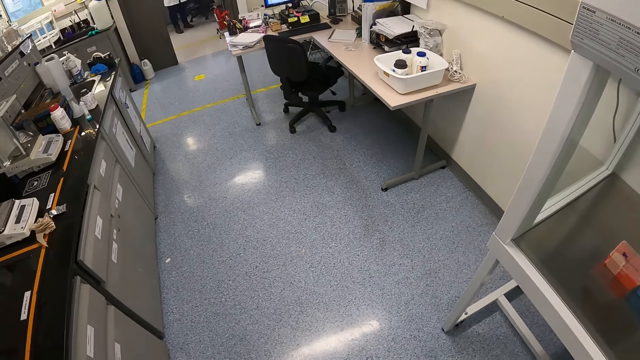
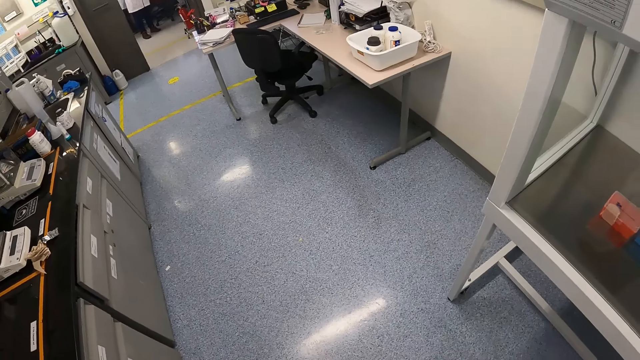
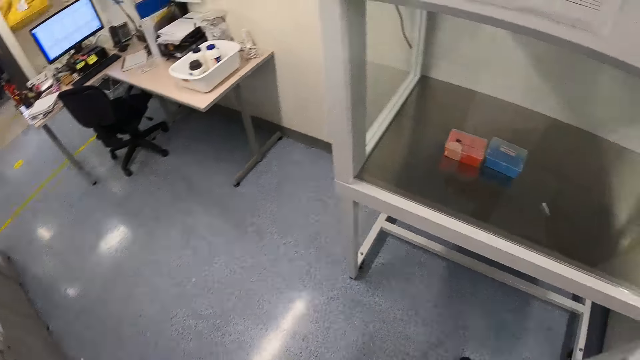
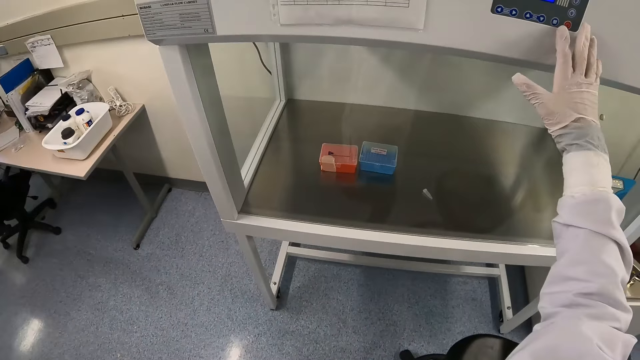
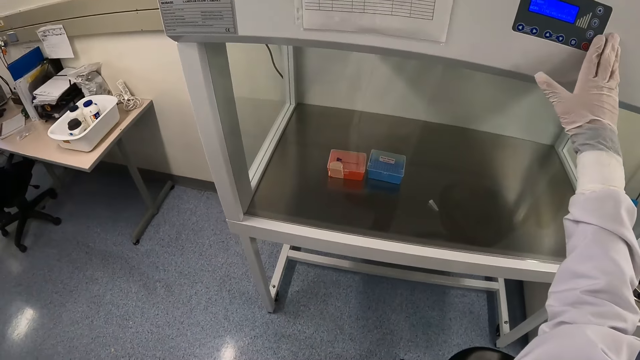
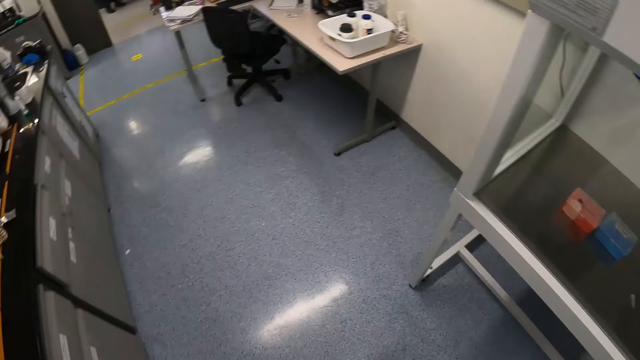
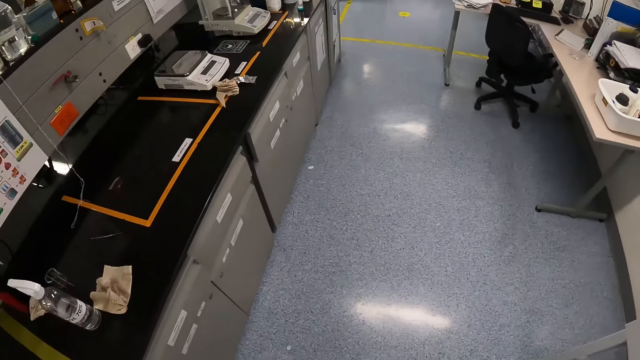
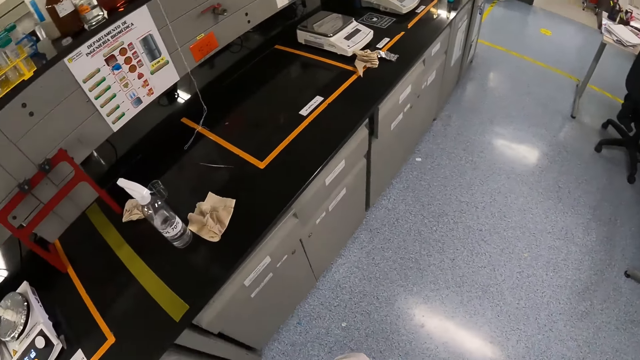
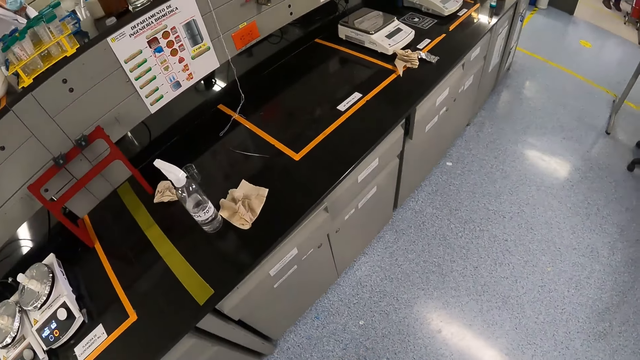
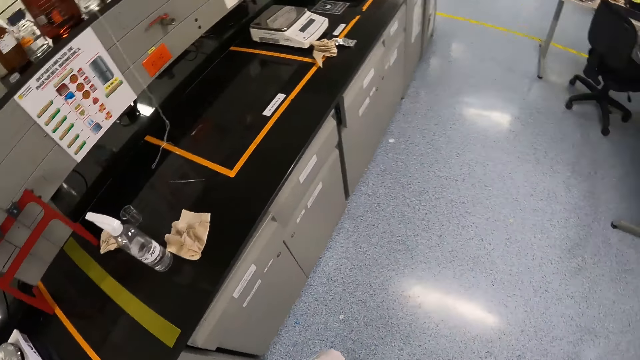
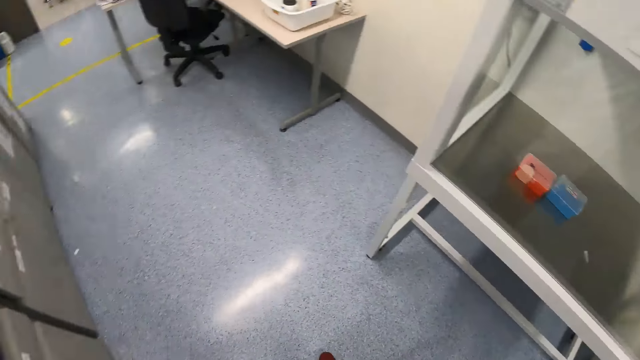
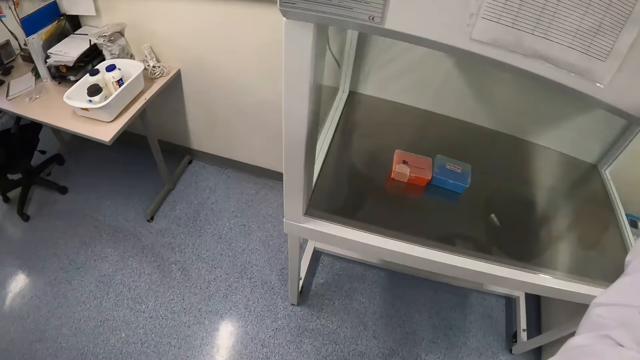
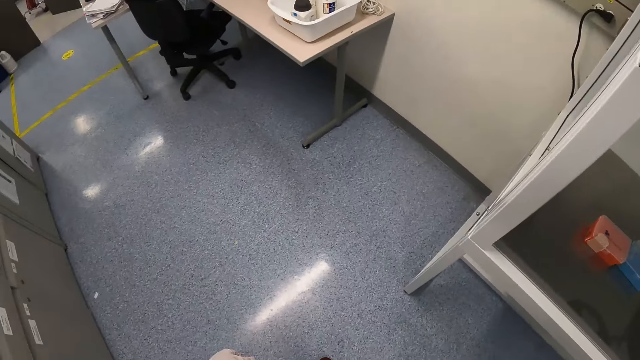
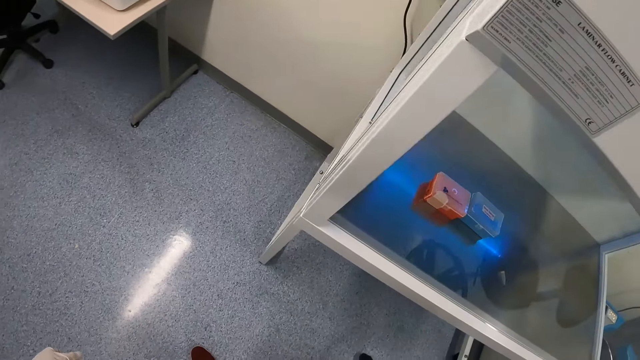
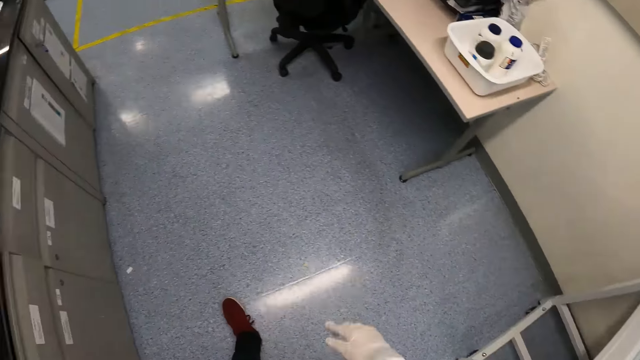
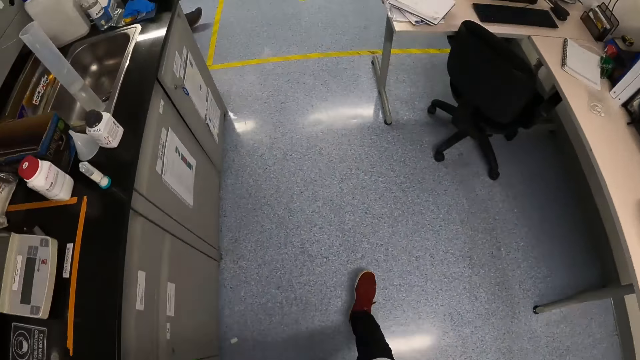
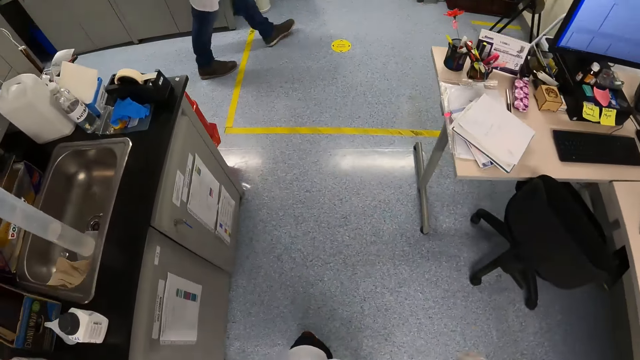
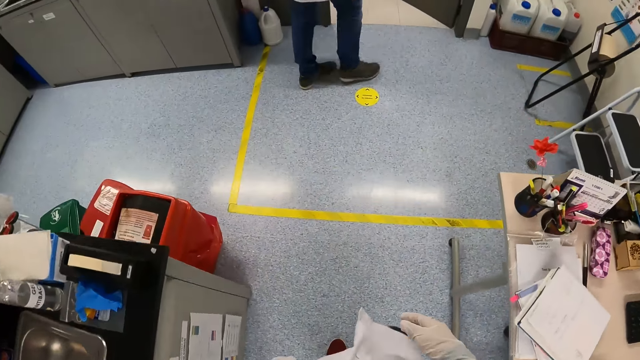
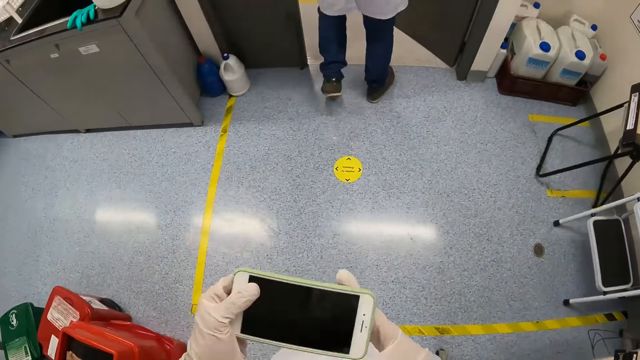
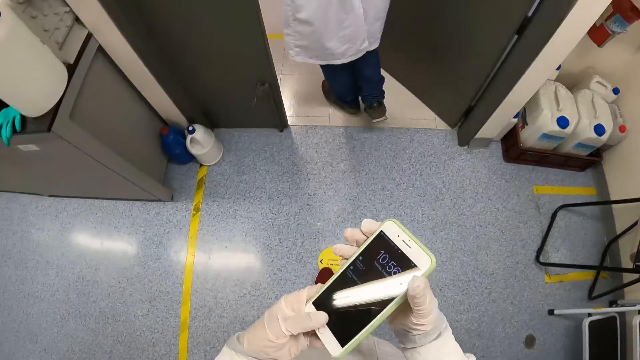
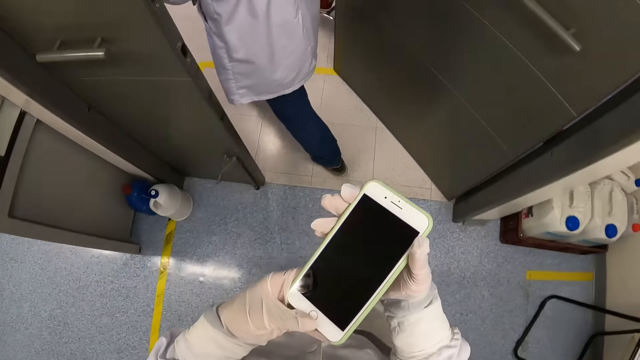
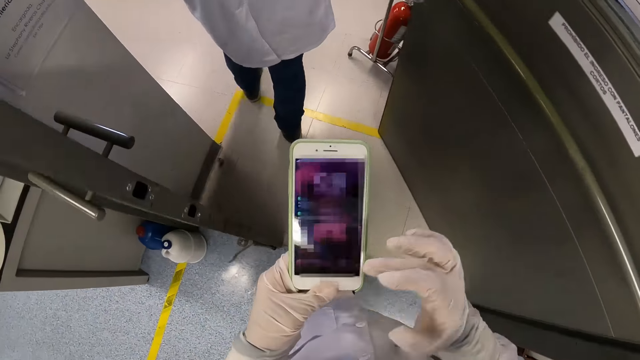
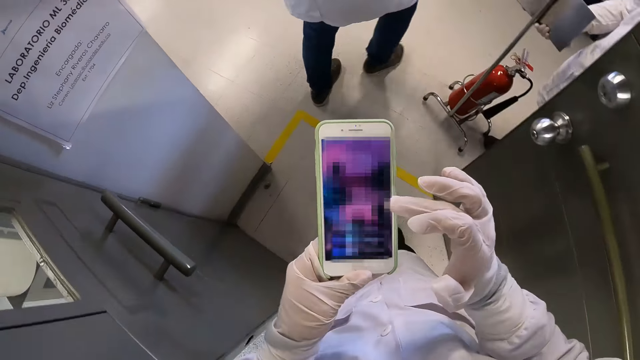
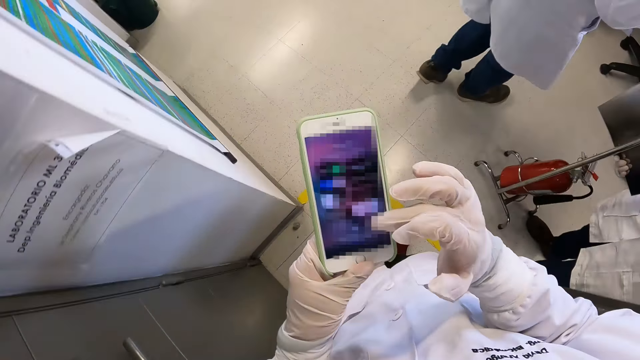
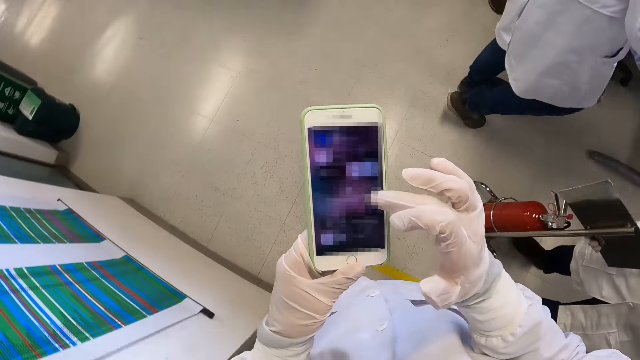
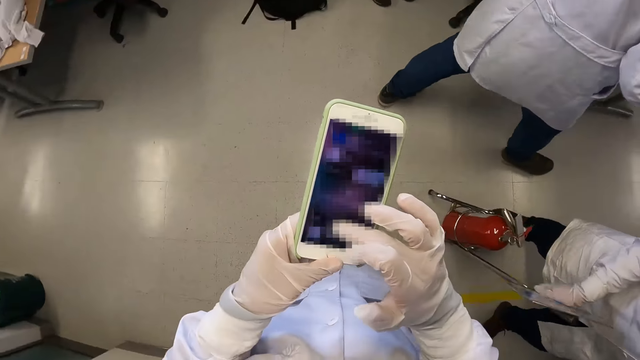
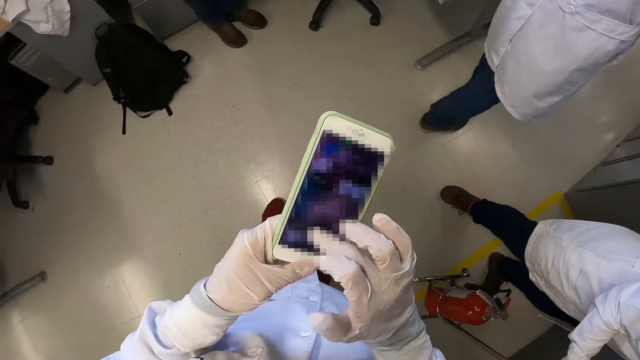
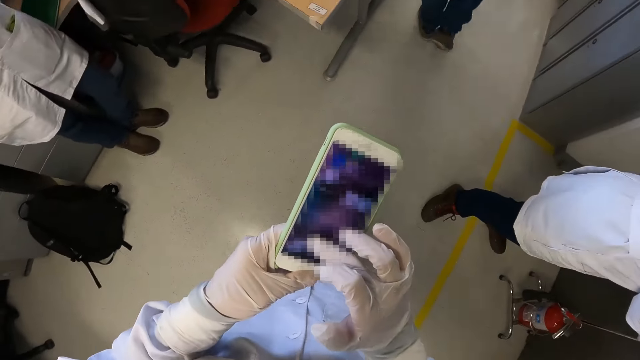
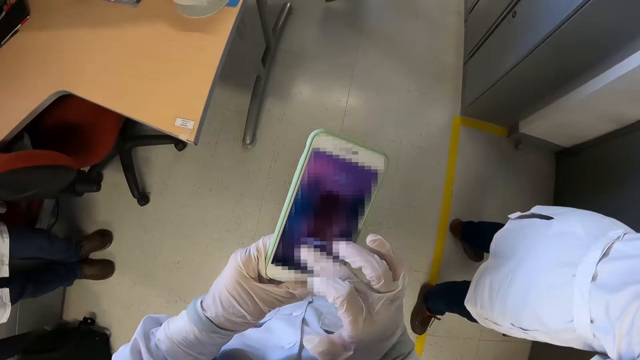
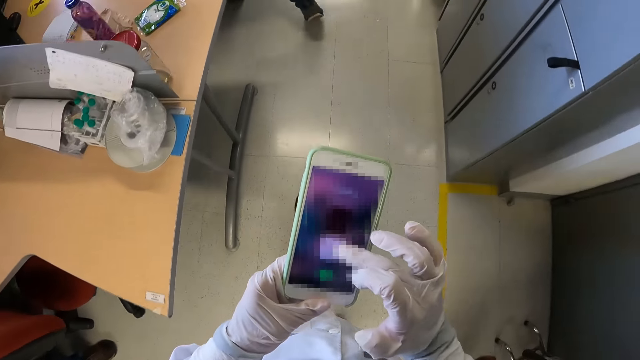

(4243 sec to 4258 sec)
The camera wearer operates the autoclave with his gloved right hand. He walks to the office. He walks in the laboratory. He holds the phone with his gloved hands. He presses the phone in his gloved left hand with his gloved right hand. He uses his phone.

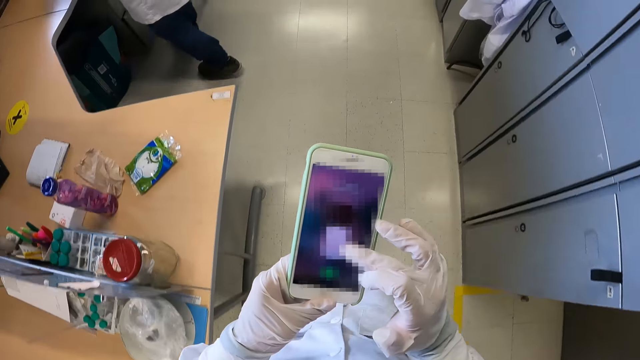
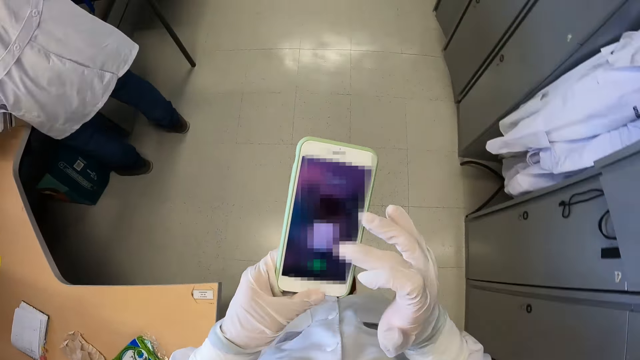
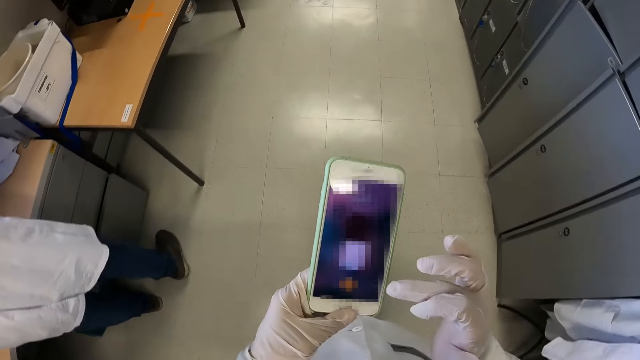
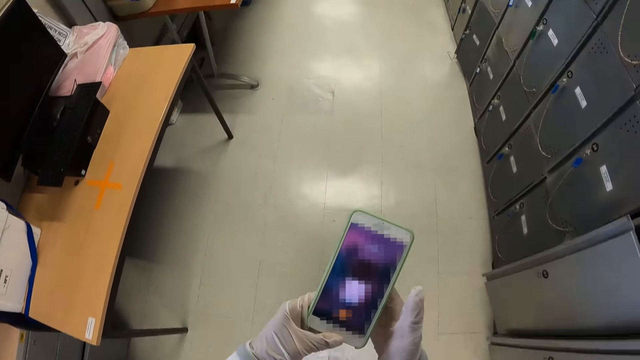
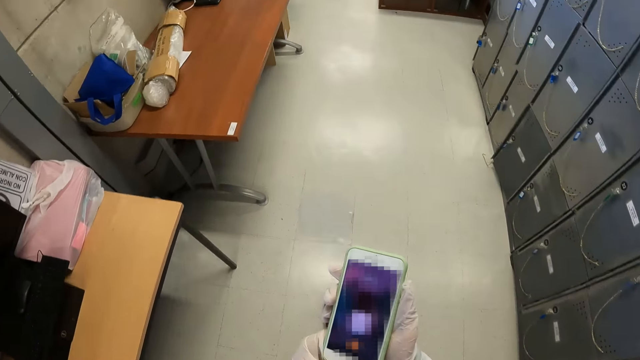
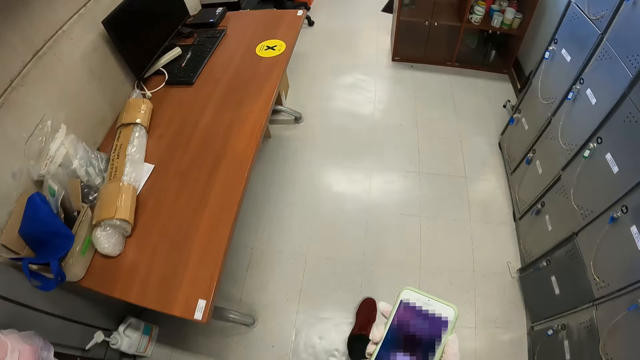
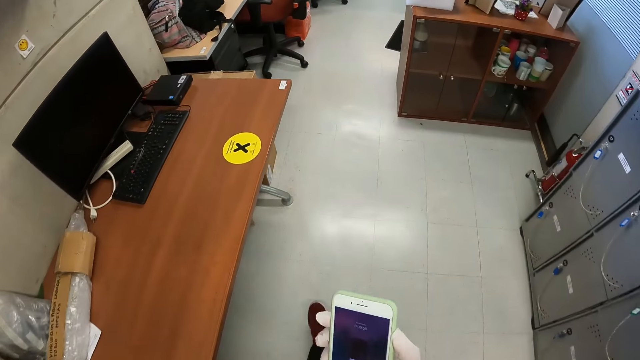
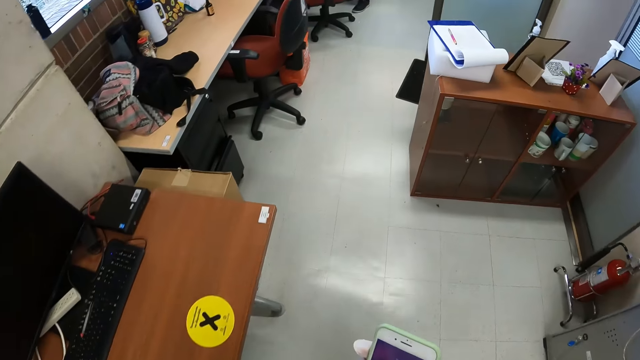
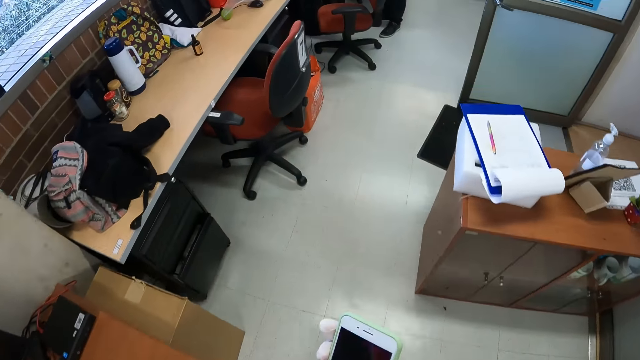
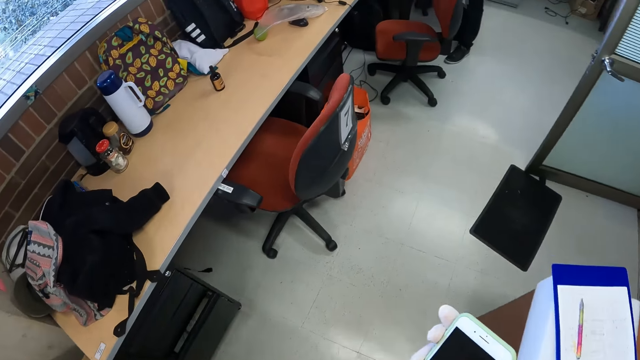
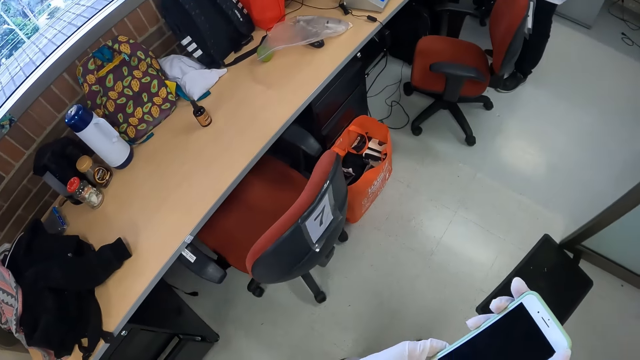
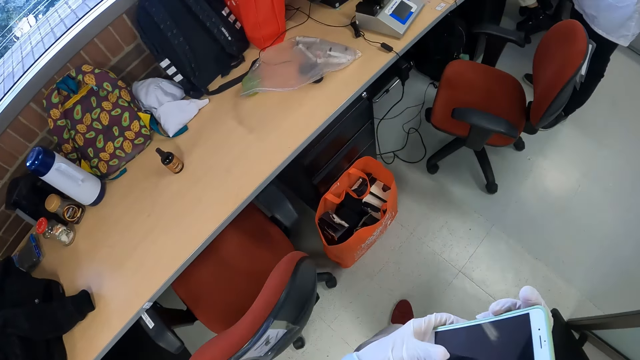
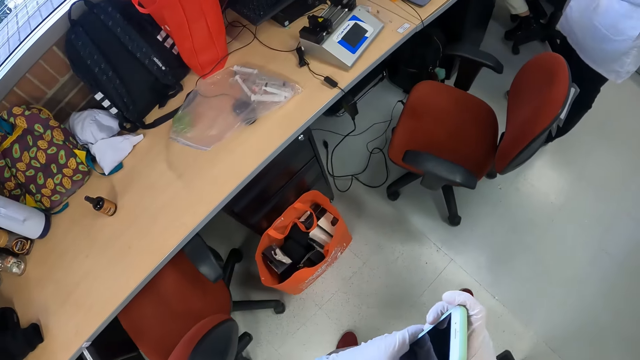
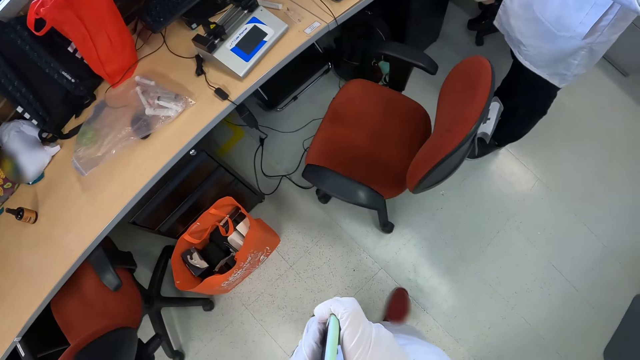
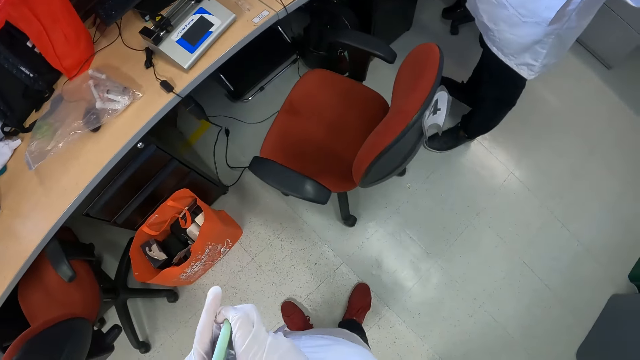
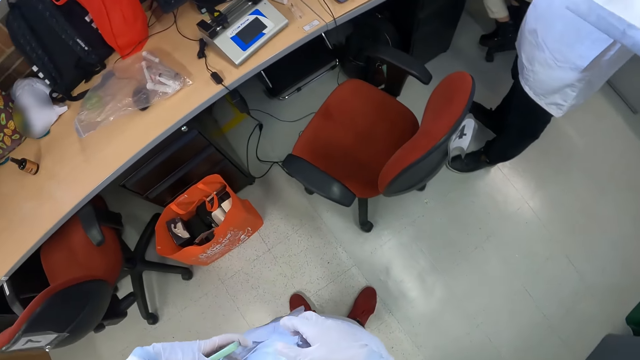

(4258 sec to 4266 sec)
The camera wearer holds the phone with his gloved hands.
